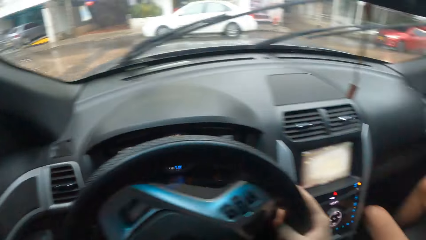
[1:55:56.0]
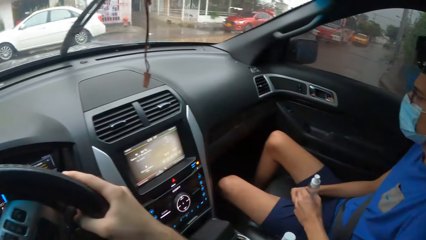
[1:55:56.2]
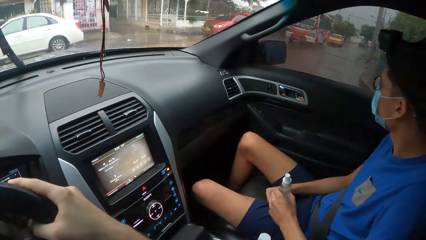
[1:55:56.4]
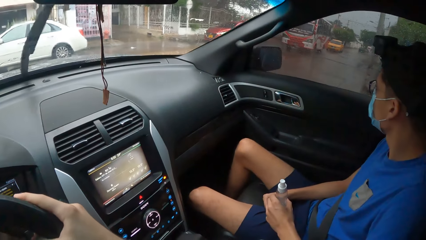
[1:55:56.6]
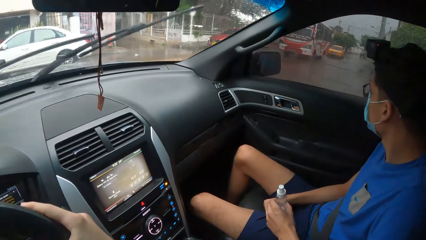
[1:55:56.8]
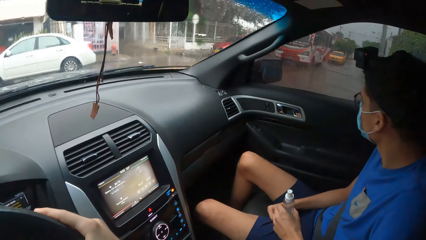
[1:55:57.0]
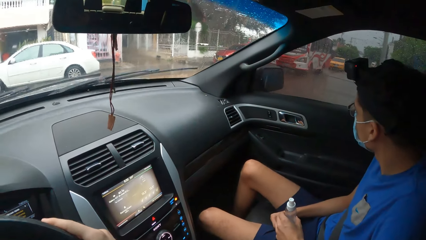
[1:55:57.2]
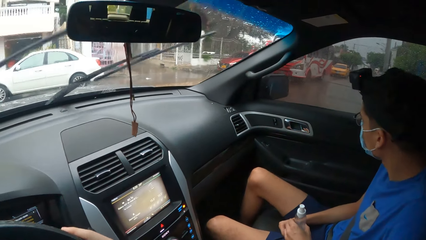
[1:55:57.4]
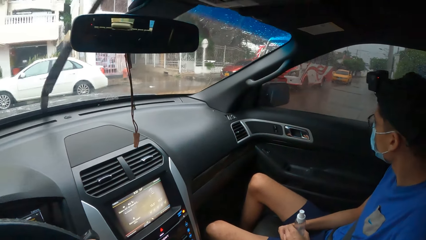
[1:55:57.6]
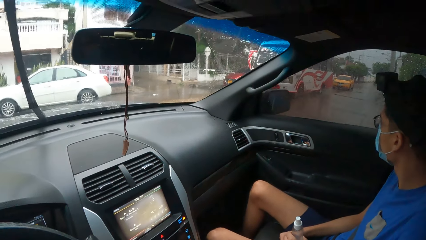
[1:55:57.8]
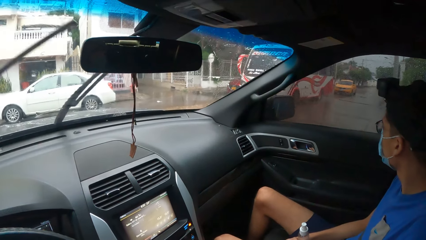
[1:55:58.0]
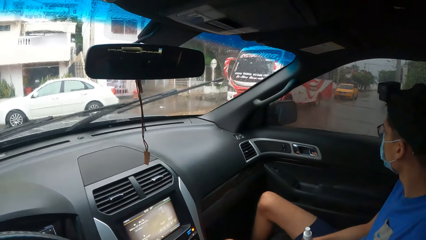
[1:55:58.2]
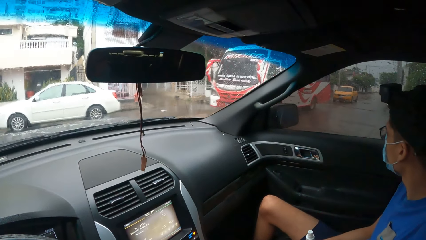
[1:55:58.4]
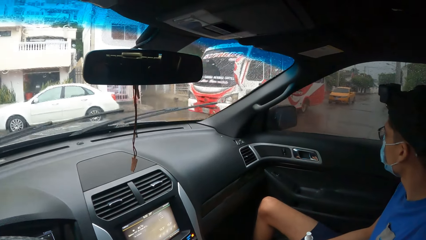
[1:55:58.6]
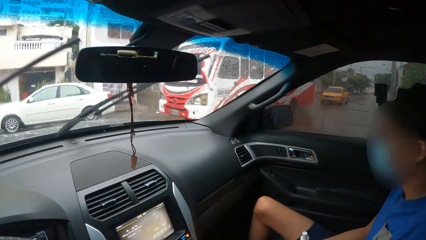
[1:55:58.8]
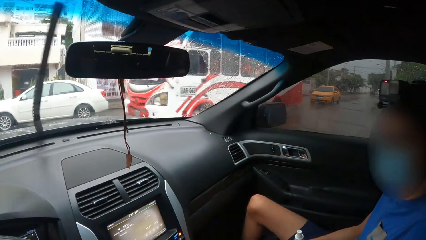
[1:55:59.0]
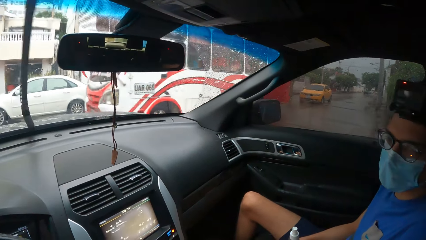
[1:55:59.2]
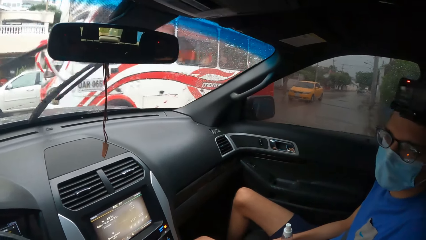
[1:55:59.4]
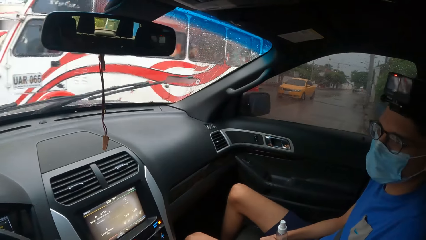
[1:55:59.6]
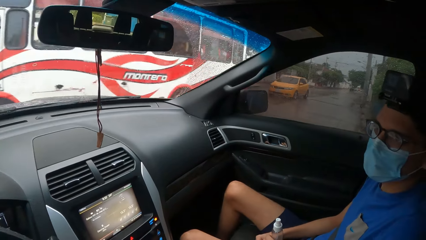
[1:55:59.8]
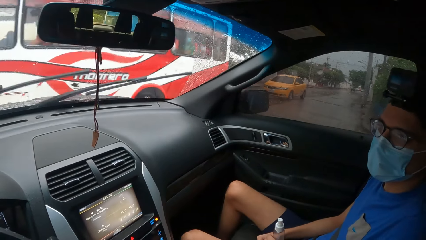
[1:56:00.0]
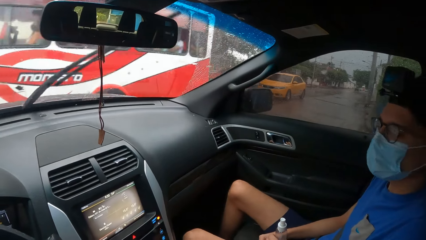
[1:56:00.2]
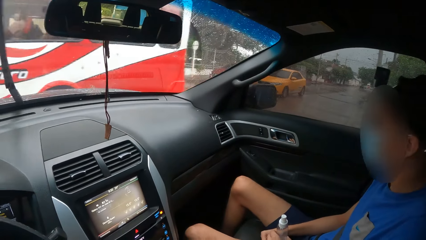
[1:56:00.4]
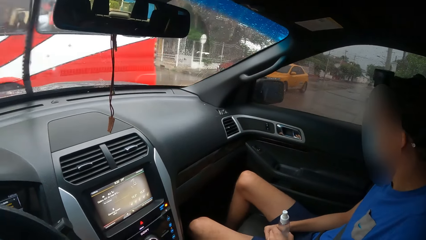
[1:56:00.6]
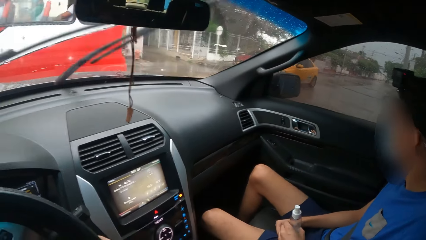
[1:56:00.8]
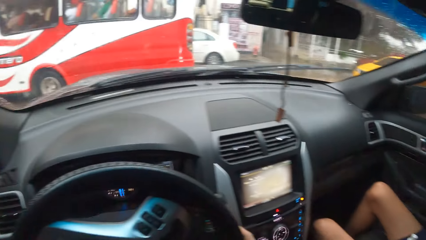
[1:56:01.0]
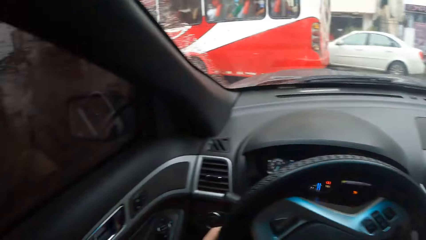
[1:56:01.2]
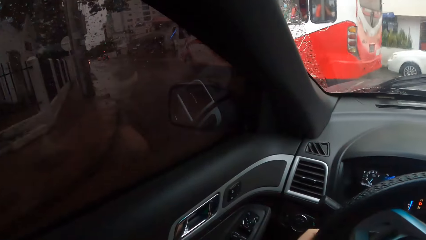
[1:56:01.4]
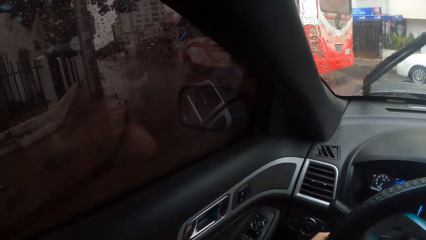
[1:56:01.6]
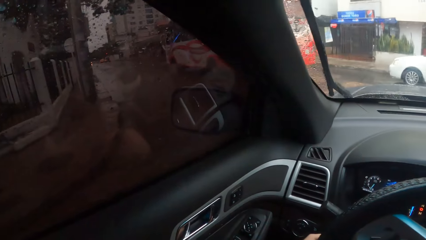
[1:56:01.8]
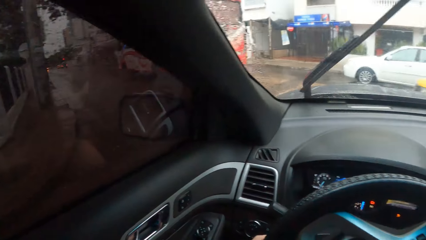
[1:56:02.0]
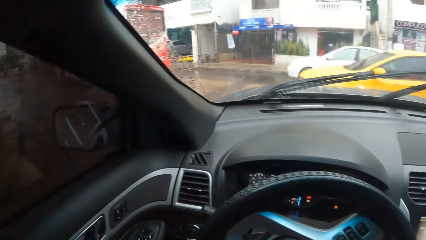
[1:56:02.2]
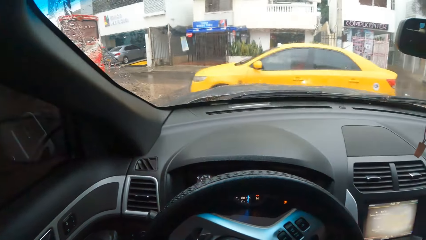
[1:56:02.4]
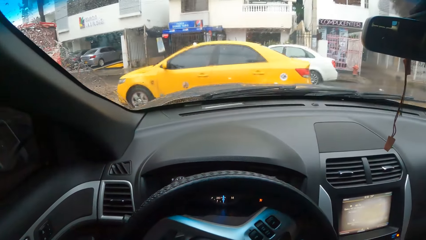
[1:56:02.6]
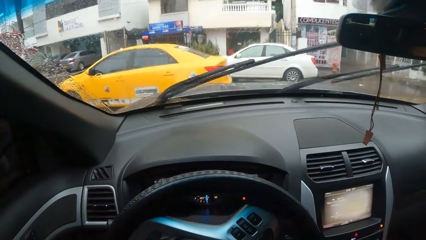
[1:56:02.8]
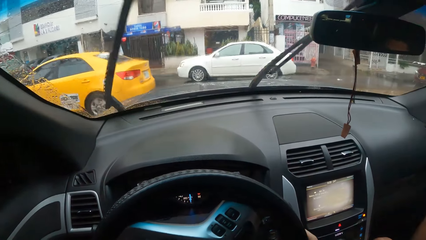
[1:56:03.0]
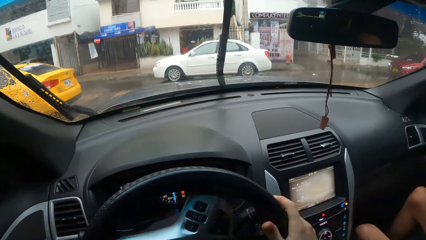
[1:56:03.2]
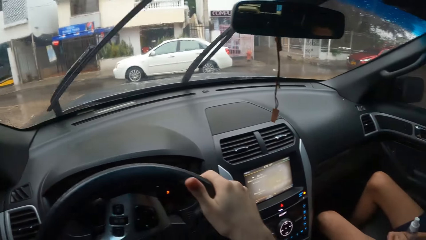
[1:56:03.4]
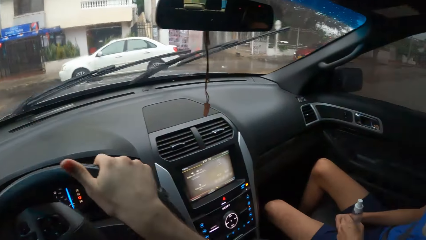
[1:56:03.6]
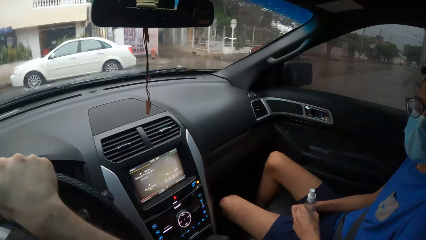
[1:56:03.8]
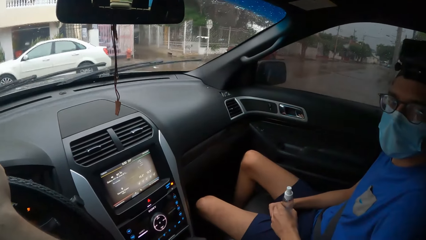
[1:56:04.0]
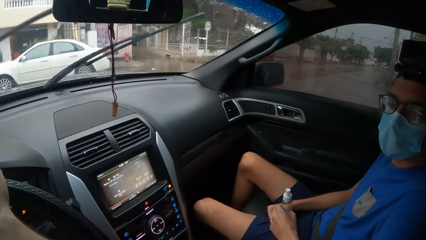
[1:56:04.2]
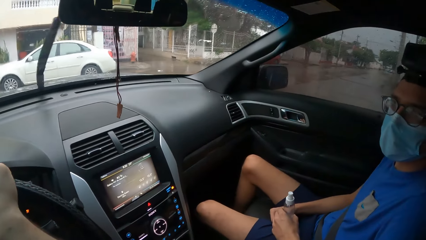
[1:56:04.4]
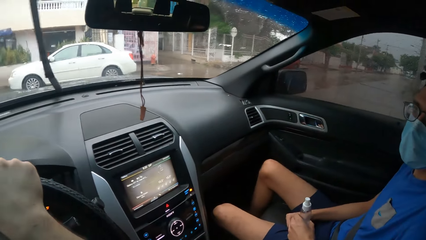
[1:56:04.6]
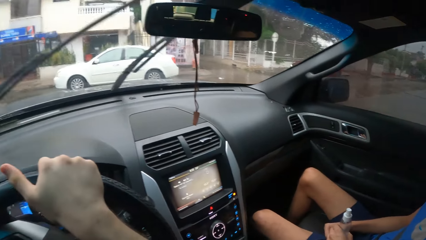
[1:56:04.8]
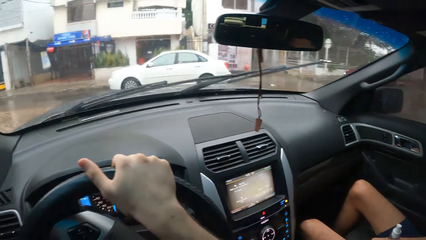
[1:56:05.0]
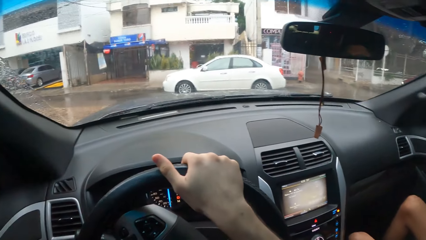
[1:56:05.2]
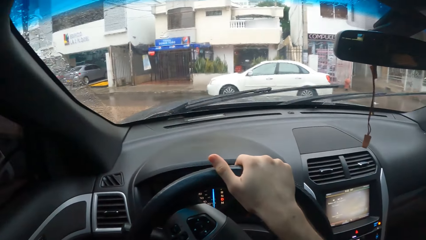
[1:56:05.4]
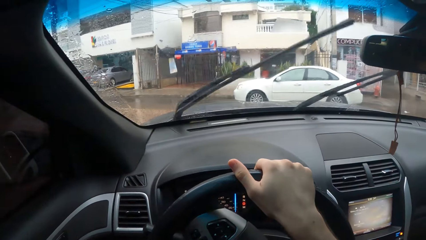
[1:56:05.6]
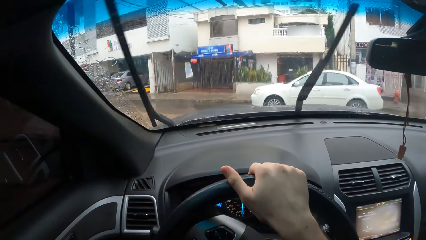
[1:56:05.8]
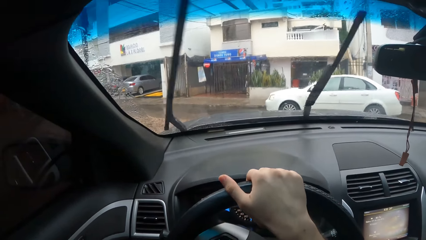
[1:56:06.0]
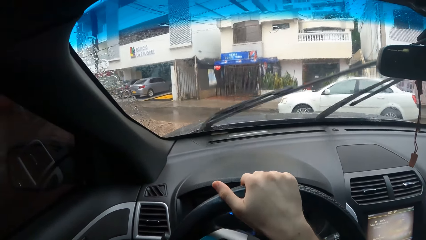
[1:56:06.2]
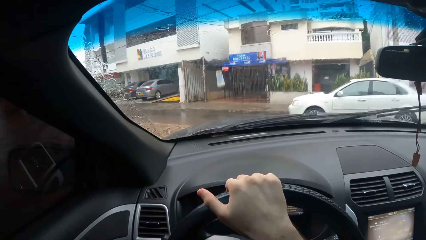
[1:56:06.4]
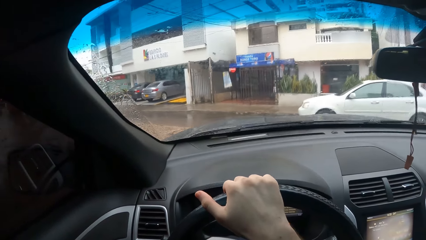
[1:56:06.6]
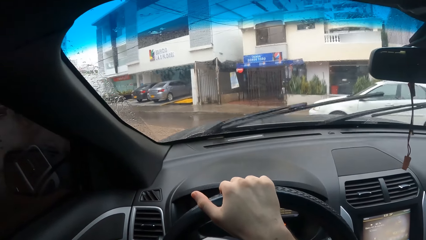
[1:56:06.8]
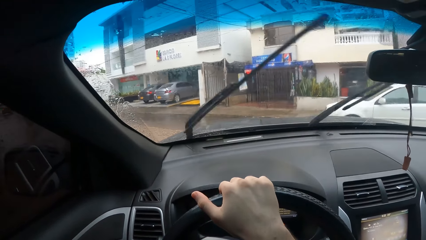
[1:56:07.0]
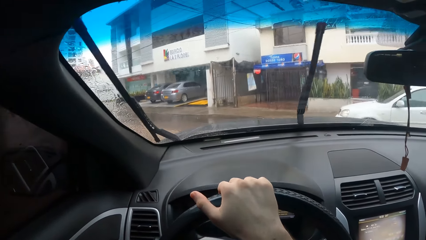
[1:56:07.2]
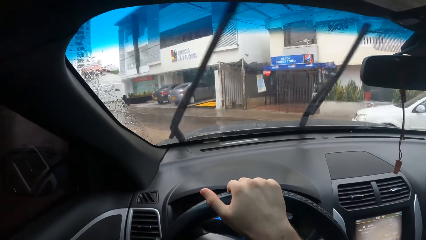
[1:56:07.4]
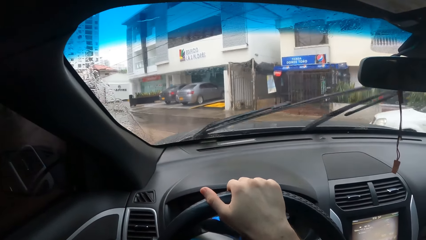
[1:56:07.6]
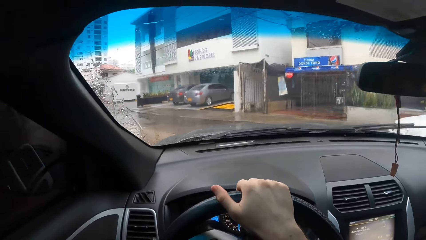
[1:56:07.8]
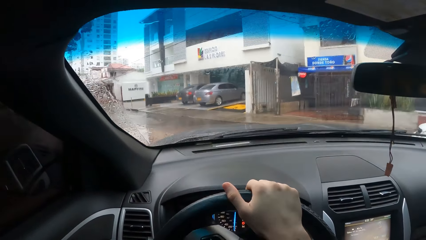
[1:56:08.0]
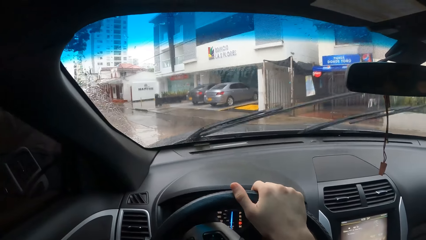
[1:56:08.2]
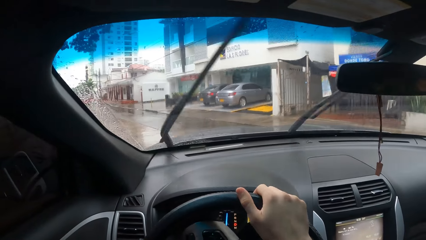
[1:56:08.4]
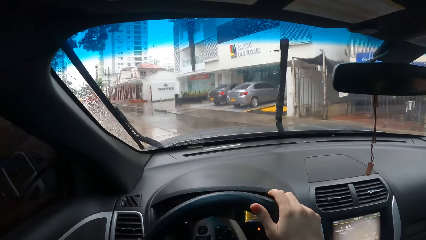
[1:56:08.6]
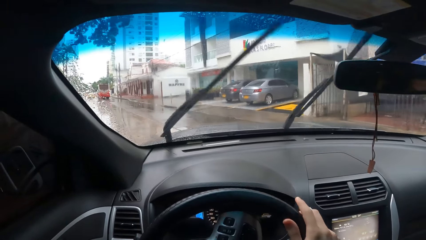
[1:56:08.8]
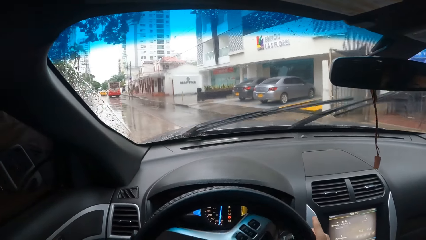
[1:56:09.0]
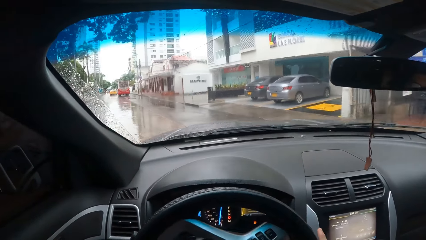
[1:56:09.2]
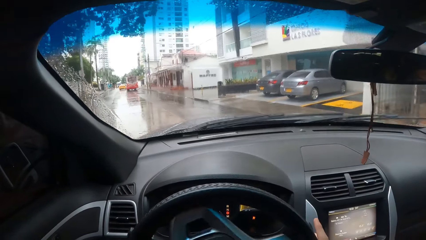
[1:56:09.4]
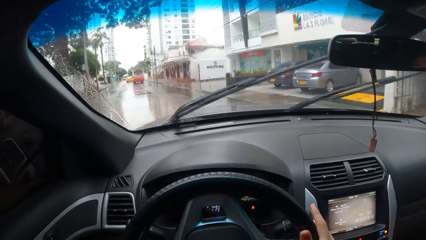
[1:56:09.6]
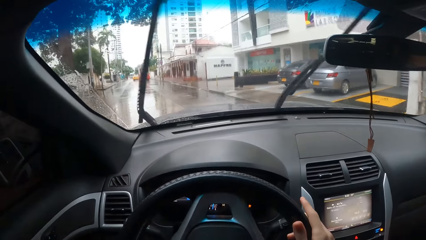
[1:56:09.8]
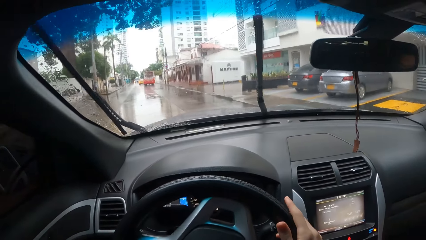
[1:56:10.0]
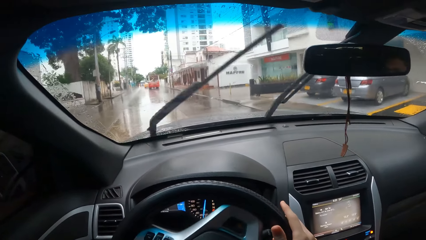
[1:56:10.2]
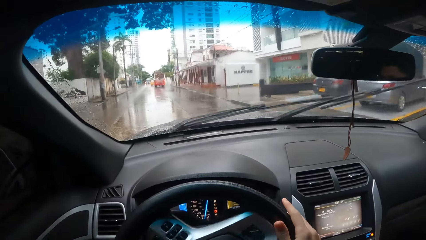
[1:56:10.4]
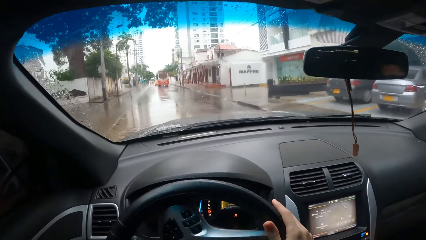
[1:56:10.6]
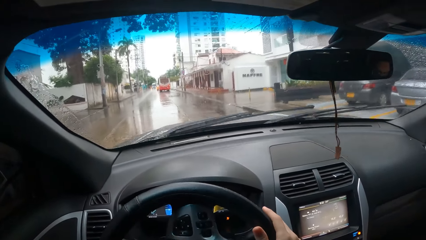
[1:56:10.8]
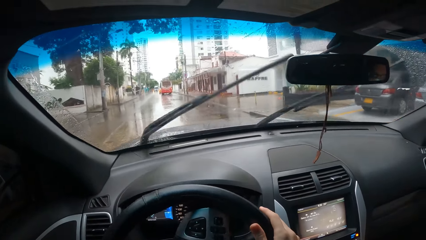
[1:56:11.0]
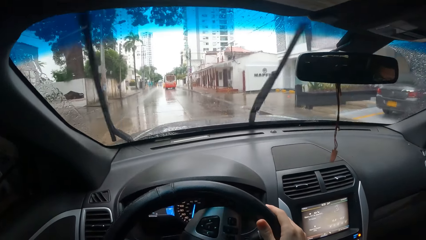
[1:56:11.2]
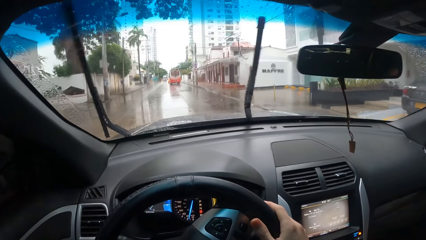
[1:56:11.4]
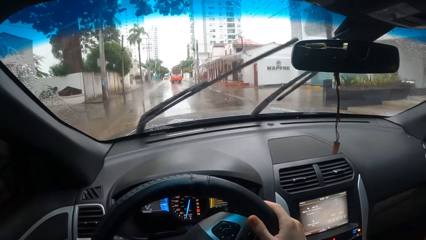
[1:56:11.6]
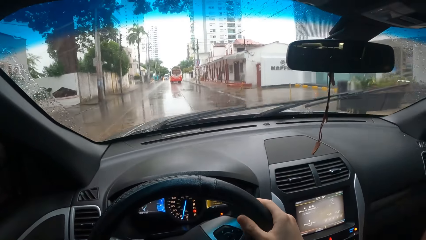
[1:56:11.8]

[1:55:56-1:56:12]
A man looks through the window. The camera wearer stops the car. They look around. They drive the car on the road.
